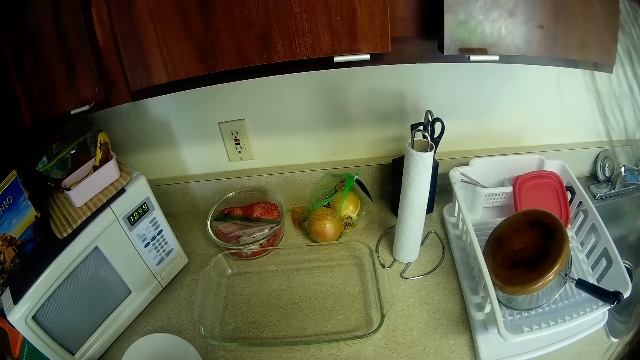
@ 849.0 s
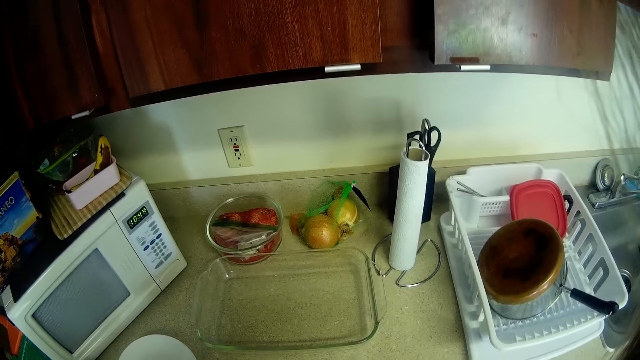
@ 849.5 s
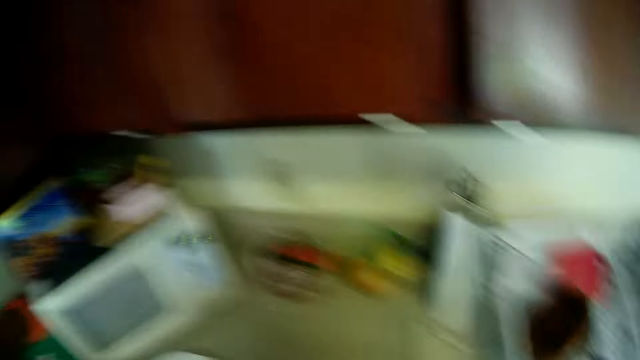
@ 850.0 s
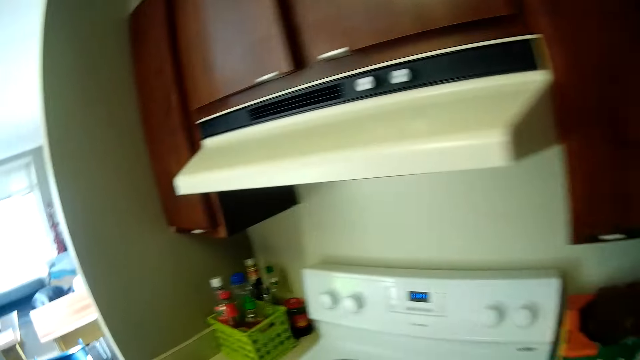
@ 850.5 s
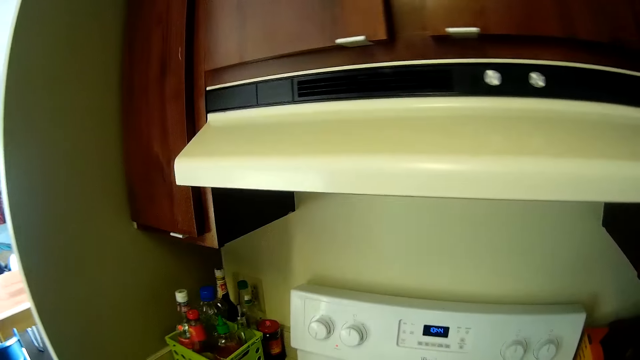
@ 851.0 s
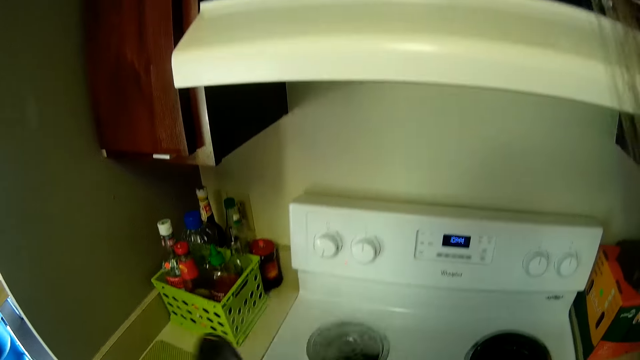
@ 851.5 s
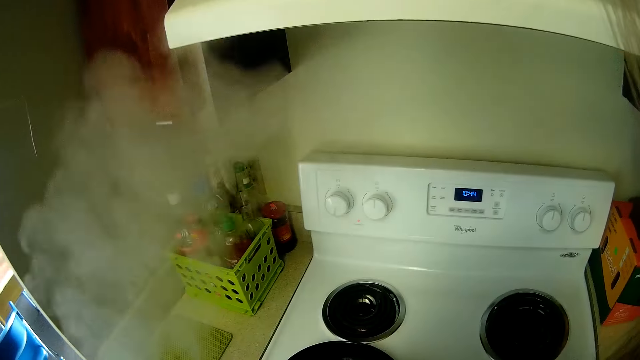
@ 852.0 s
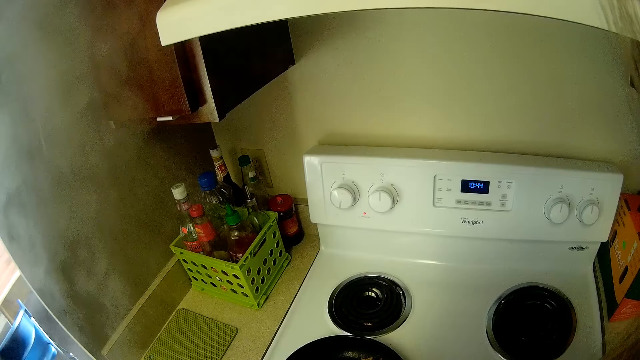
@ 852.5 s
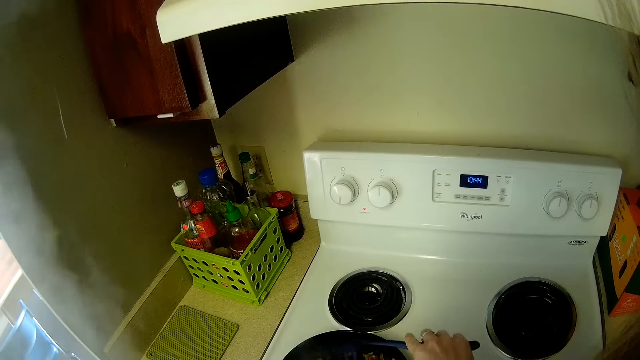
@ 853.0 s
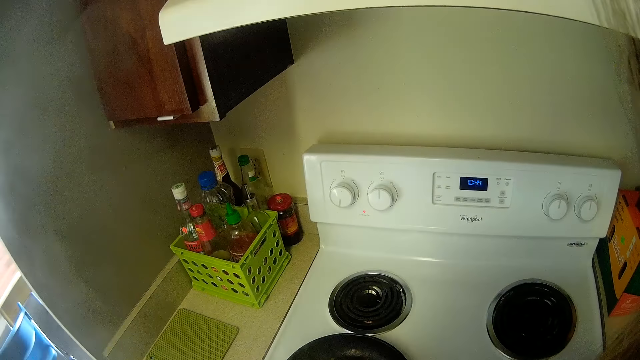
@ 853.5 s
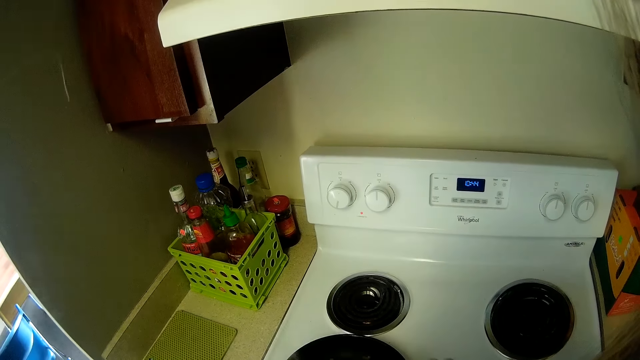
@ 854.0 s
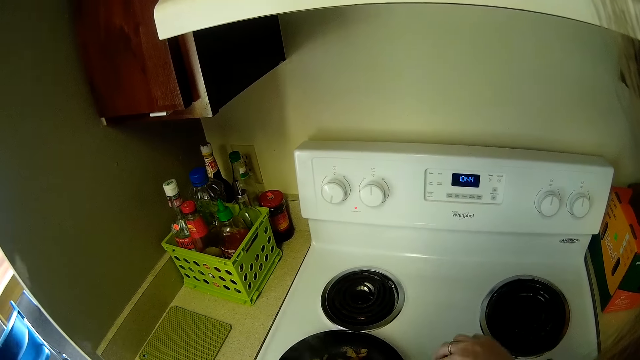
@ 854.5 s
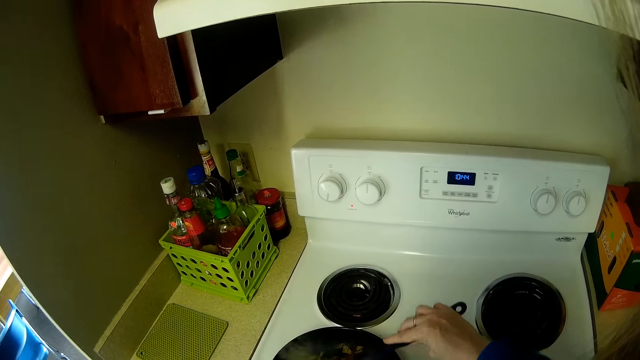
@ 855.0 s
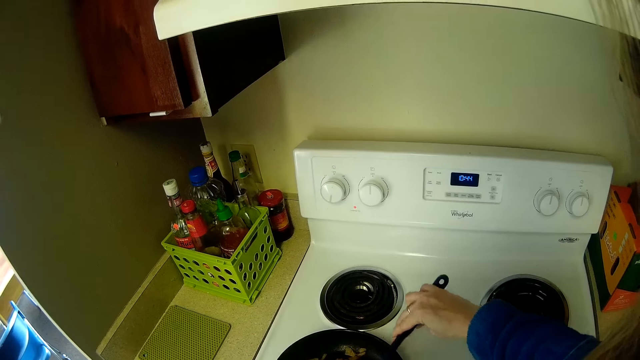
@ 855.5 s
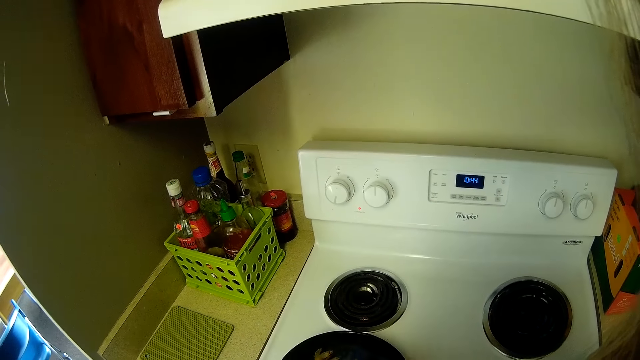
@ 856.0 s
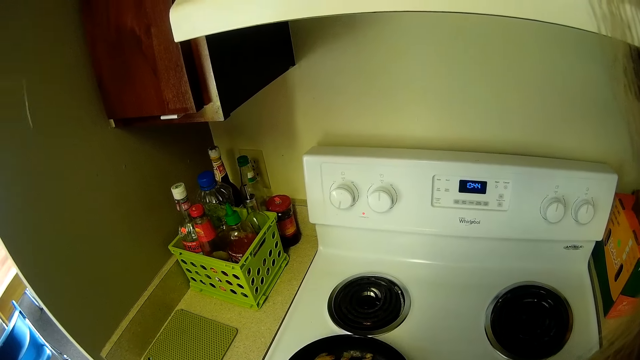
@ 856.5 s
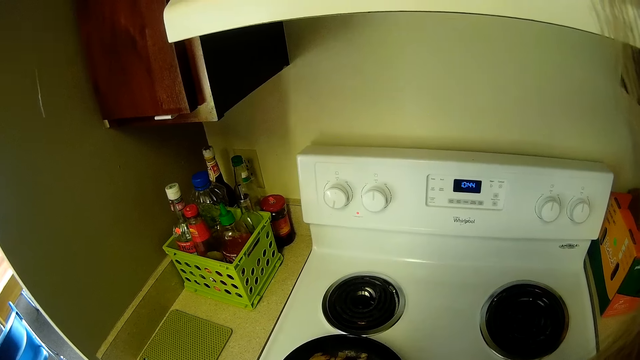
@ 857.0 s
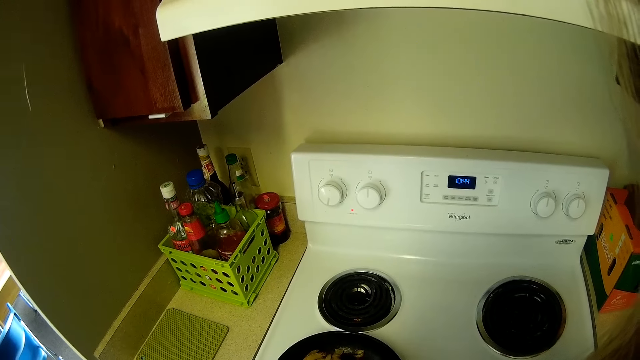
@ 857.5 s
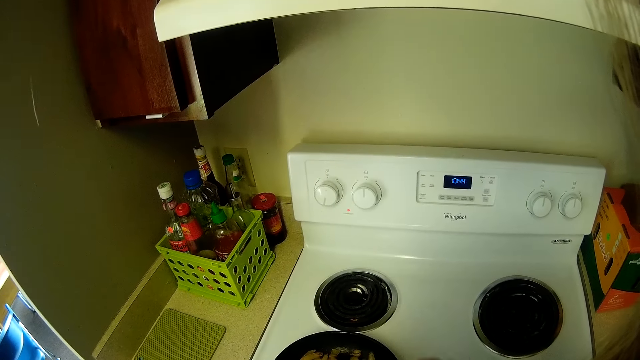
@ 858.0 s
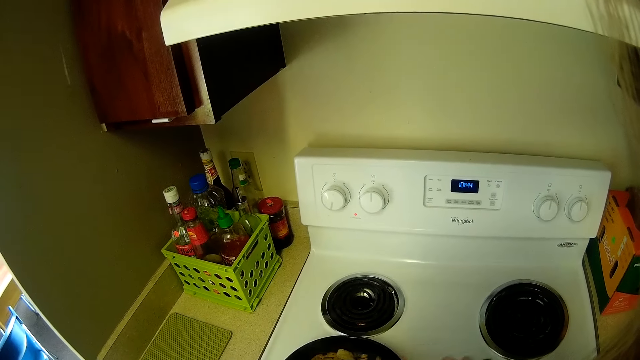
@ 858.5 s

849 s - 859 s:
The camera wearer moves from the kitchen worktop to a cooker in the kitchen. They turn to the gas cooker. They open a pot on the cooker. They stir the food in the pot with a spaghetti spoon.

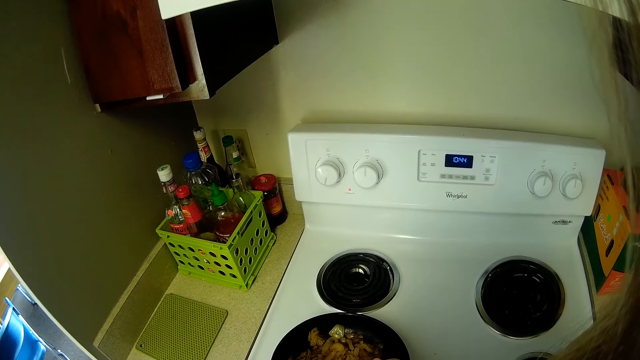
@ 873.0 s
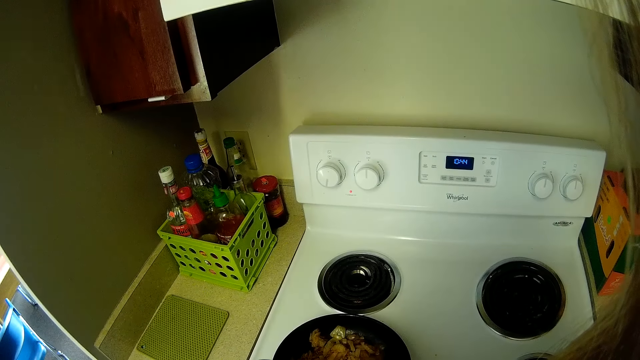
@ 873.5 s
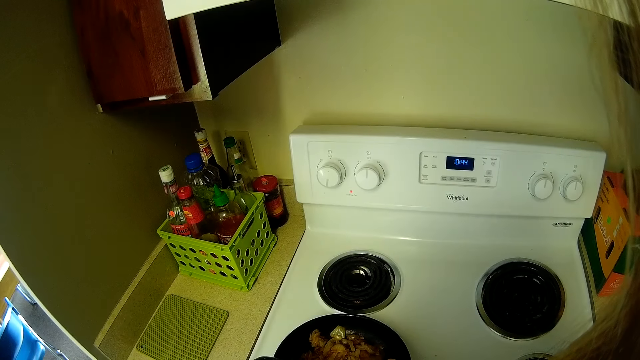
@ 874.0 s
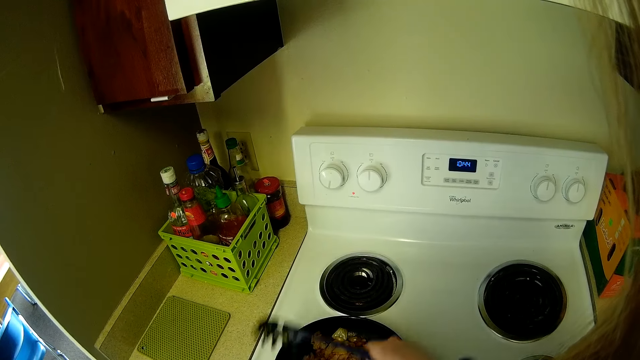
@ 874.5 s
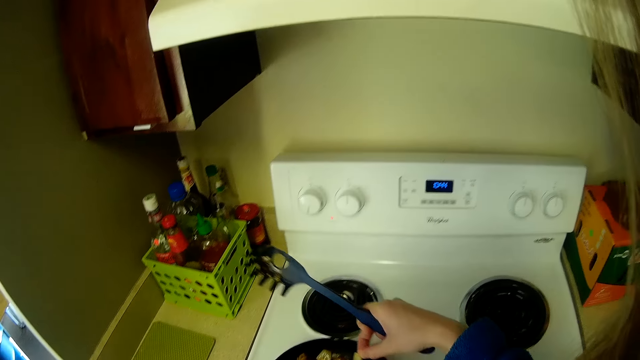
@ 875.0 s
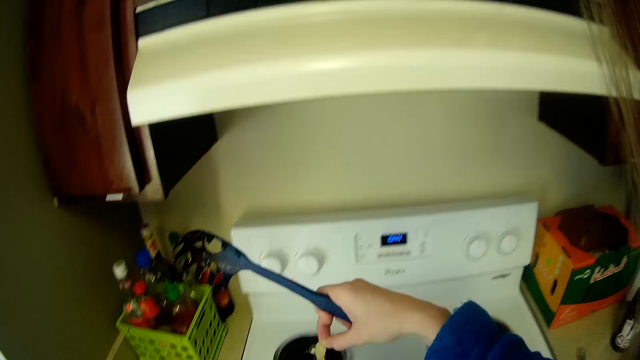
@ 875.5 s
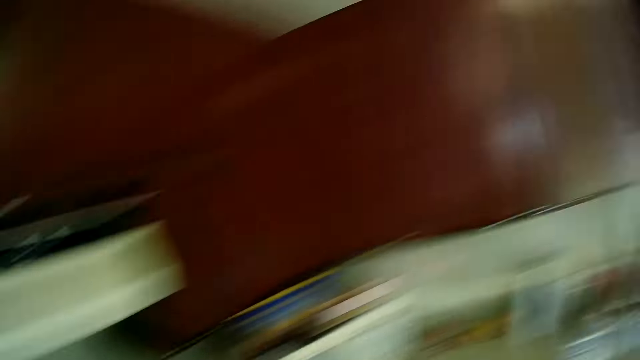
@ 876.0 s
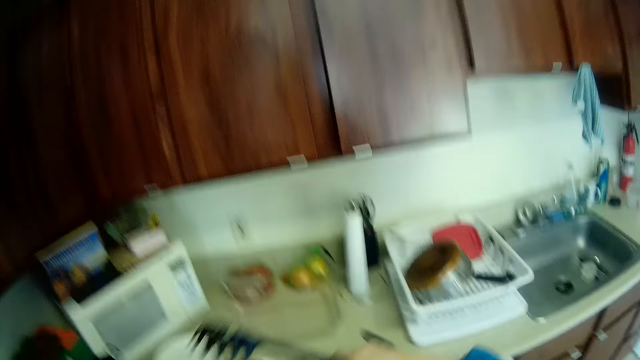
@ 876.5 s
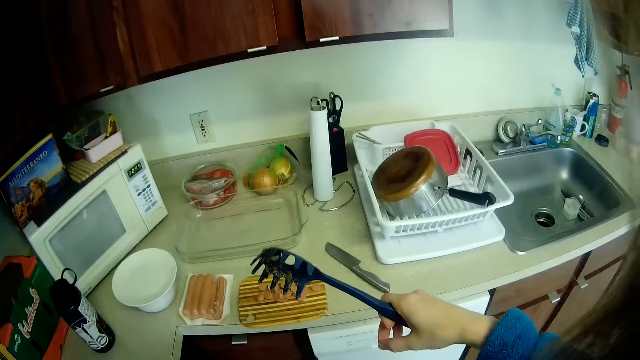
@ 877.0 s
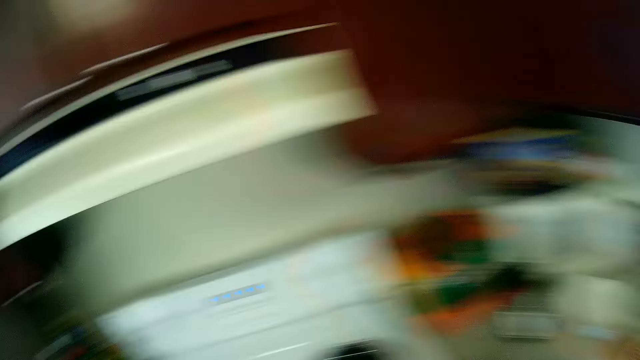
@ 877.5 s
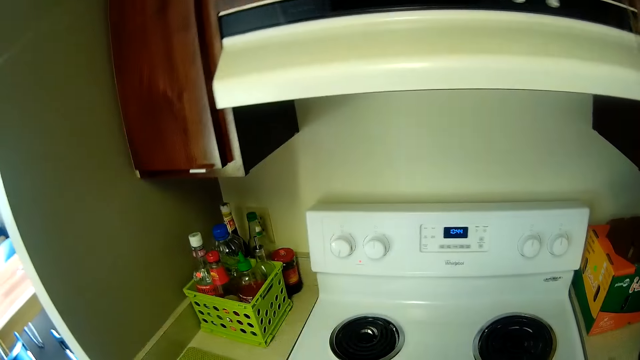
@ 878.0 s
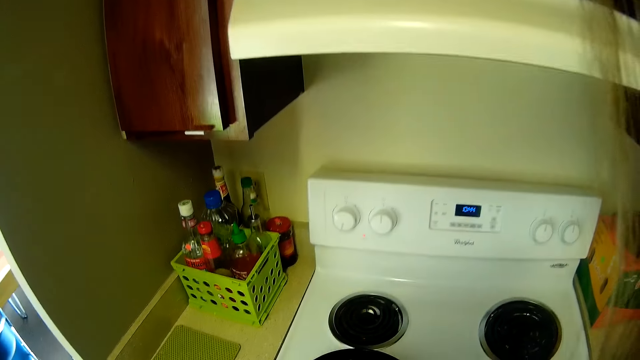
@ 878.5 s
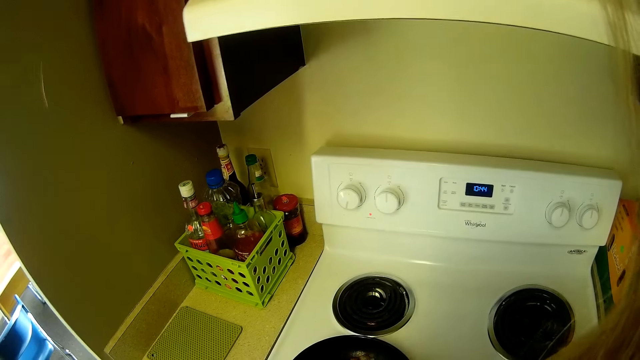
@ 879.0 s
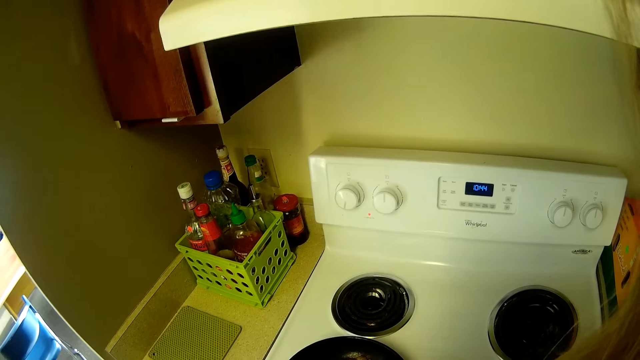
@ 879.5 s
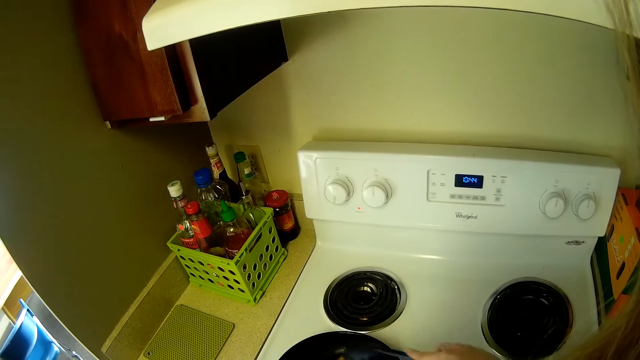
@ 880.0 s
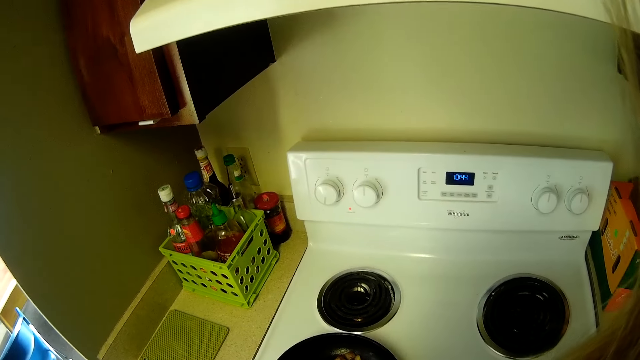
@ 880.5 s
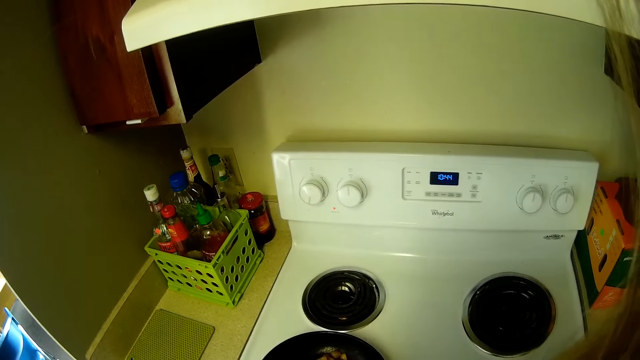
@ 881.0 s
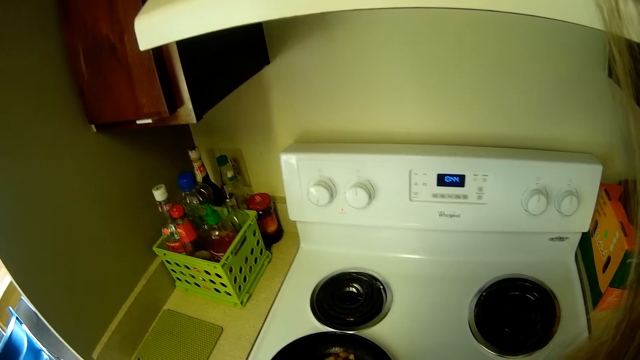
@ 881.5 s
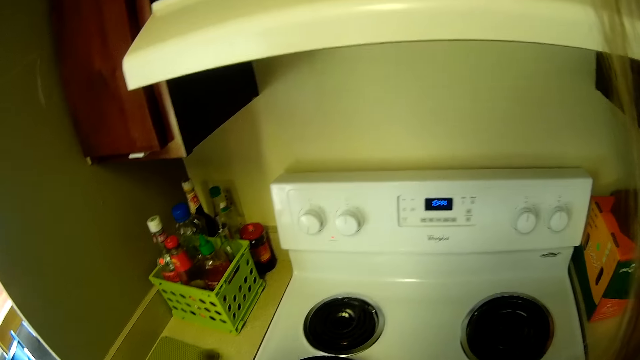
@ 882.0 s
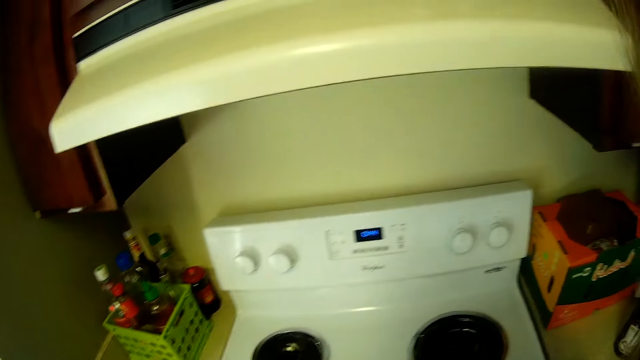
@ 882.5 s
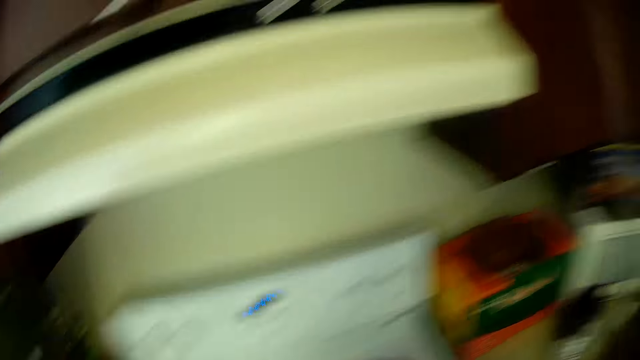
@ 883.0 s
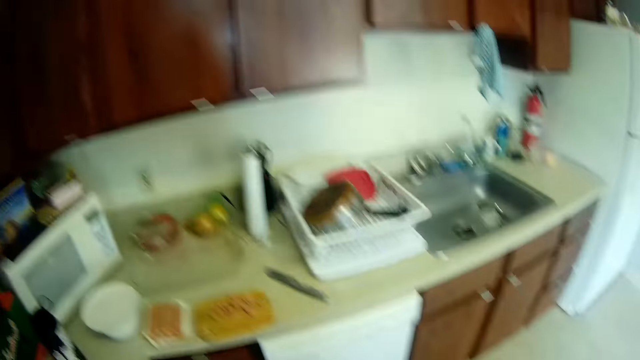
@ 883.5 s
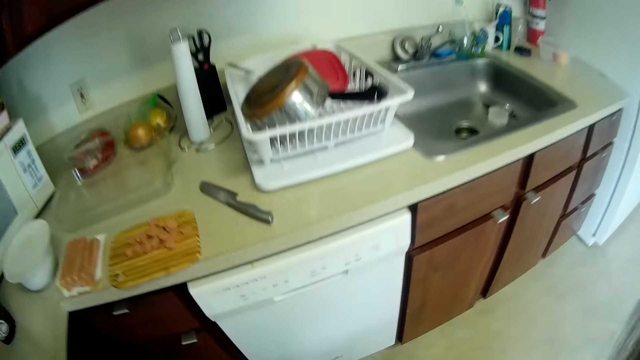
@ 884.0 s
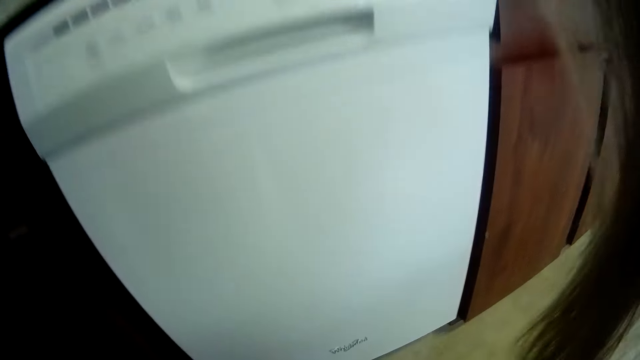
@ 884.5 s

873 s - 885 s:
The camera wearer lifts up a piece of food from the pot with the spaghetti spoon in her right hand. She turns sideways to the right in the kitchen. She holds something on her head with her left hand. She moves towards the cooker in the kitchen. She stirs the food in the pot with a spoon. She covers the pot on the cooker. She bends towards the fridge. She moves towards a machine in the kitchen.
